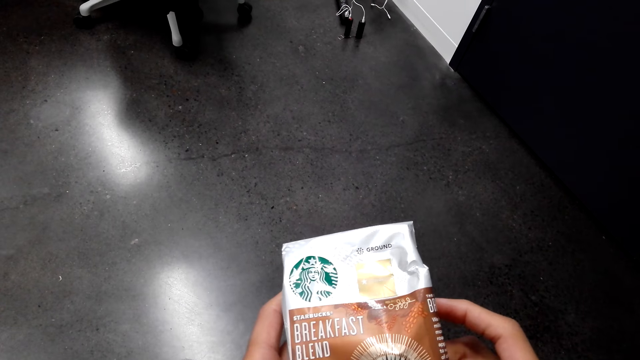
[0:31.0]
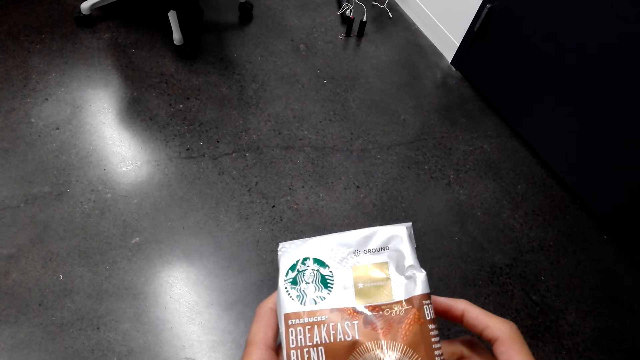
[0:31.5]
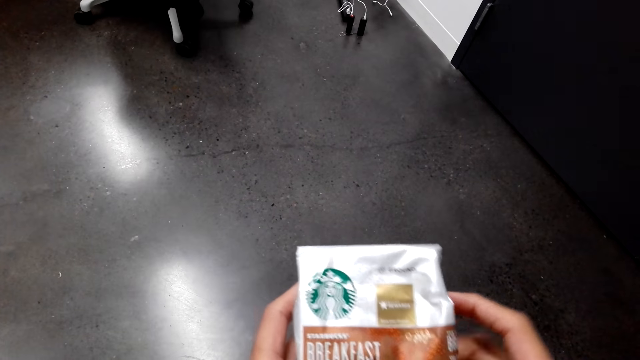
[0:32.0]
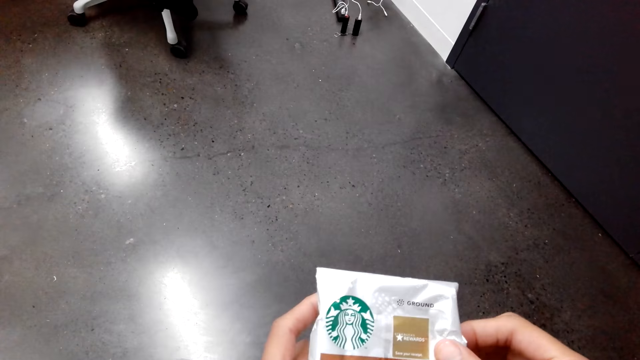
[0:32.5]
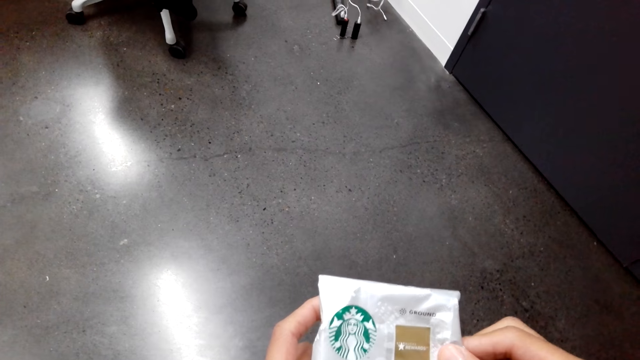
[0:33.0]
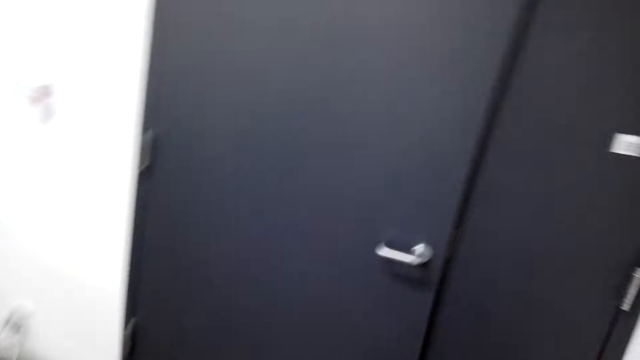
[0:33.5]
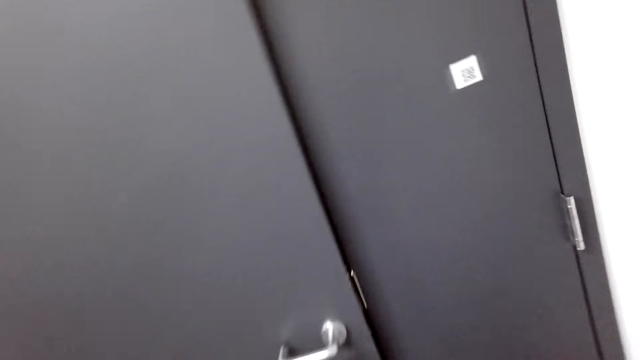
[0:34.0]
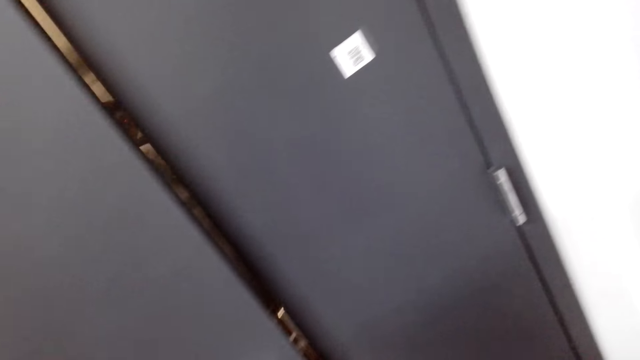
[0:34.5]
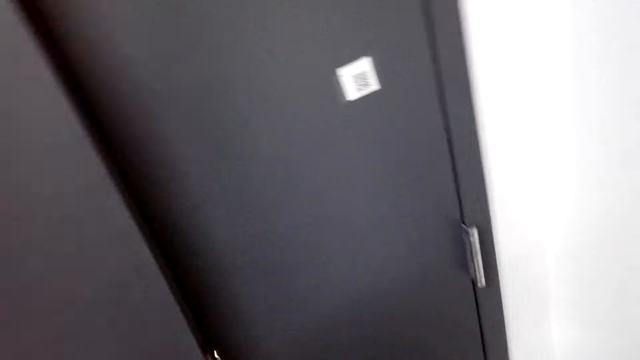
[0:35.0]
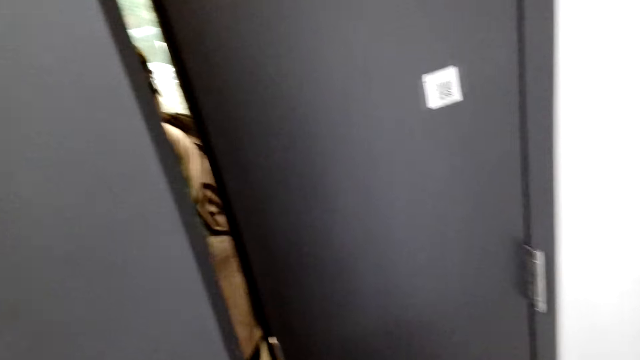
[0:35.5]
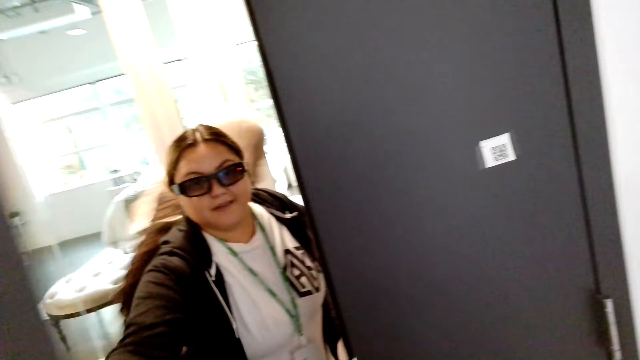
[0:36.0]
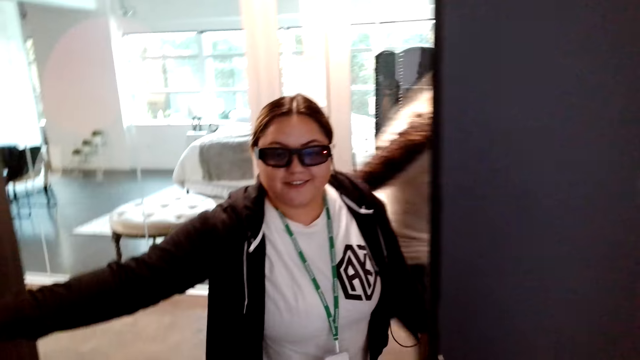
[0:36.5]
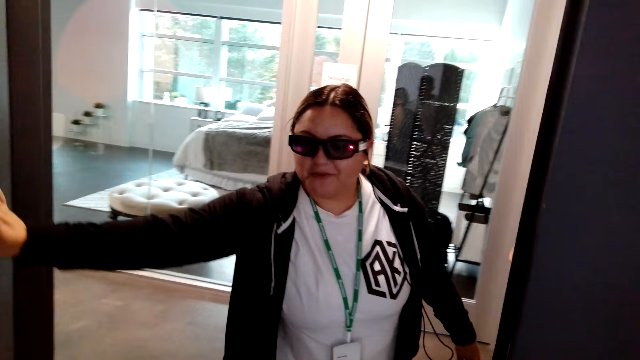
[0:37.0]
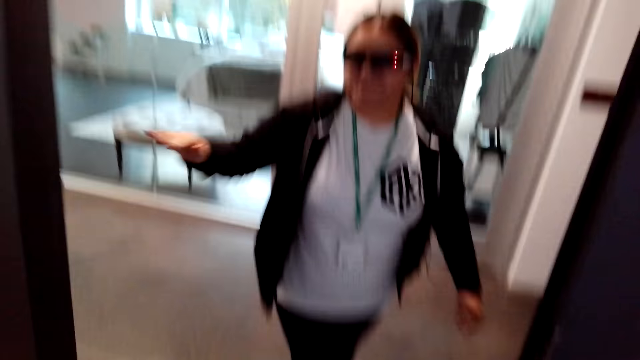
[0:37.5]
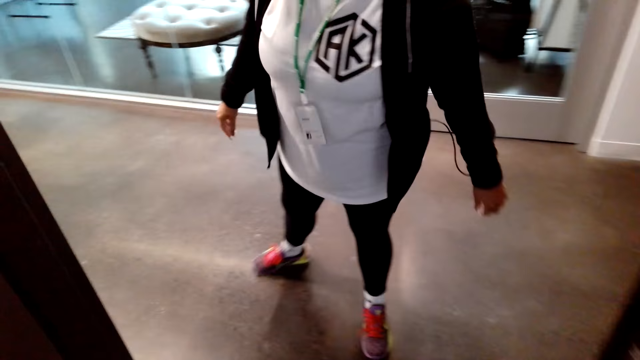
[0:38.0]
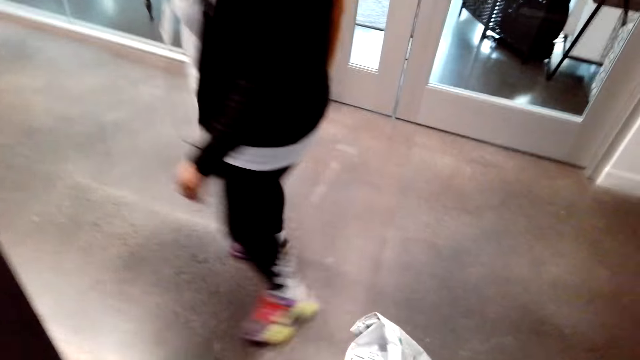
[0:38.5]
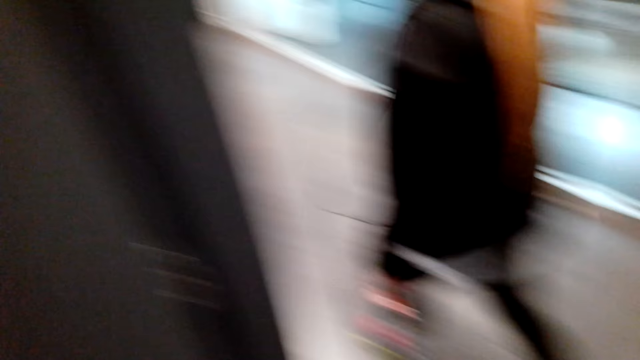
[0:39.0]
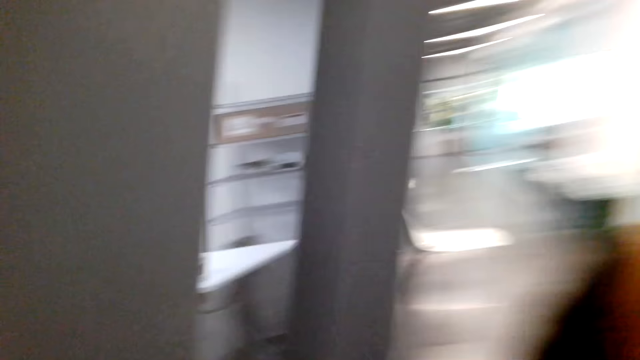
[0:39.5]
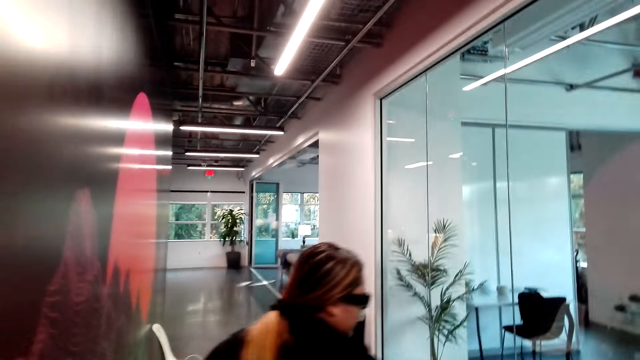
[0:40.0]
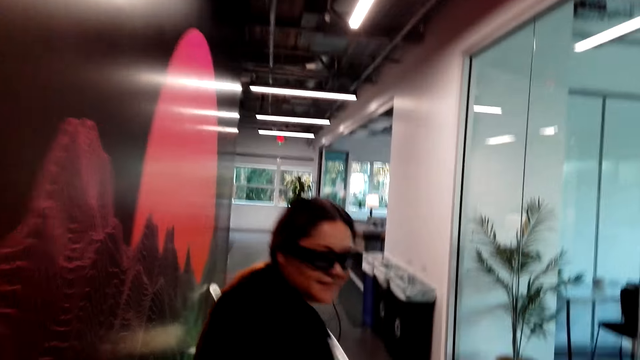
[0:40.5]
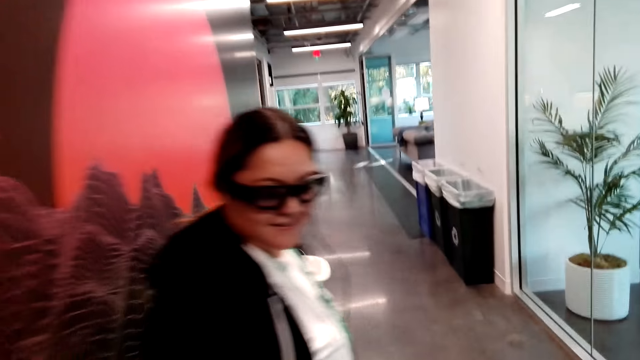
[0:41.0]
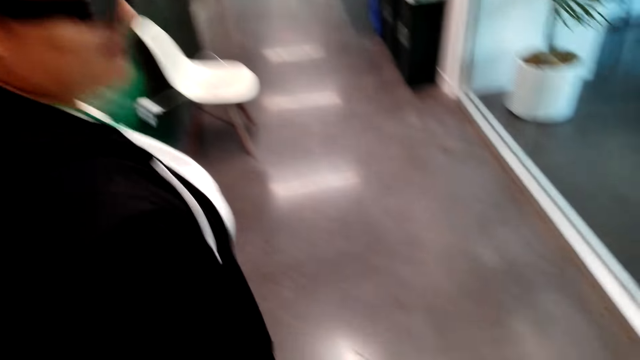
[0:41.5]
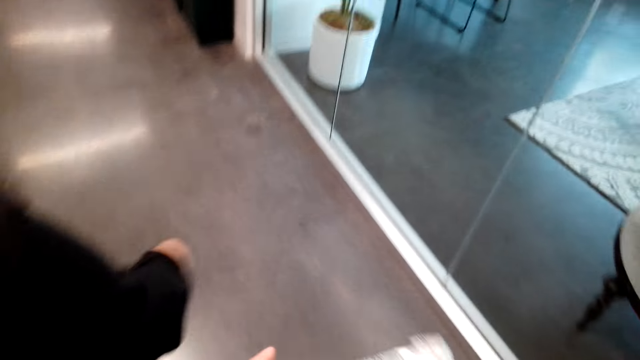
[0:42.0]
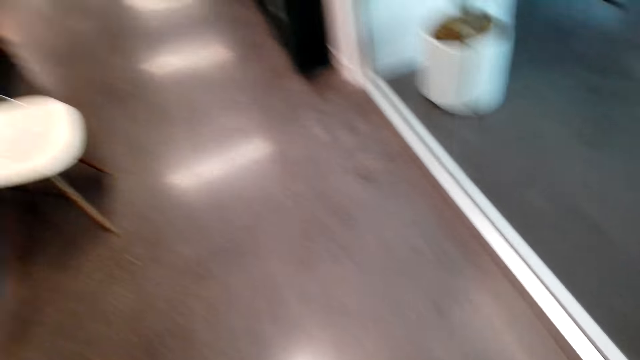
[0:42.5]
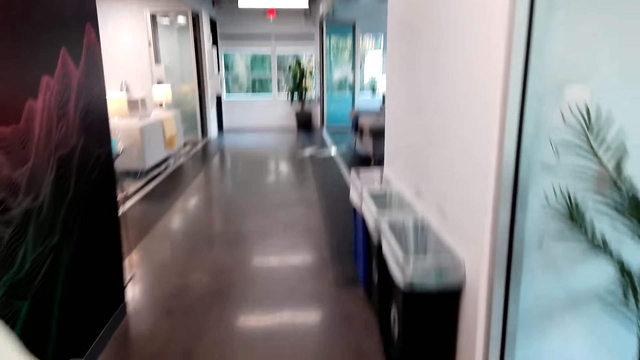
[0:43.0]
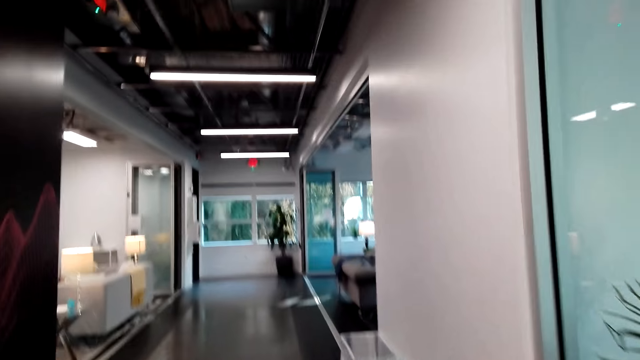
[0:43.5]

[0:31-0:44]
The camera wearer looks at the door. A woman opens the door. The camera wearer looks at the woman. The woman talks to the camera wearer. The camera wearer talks to the woman. The woman walks in the house. The camera wearer walks in the house.

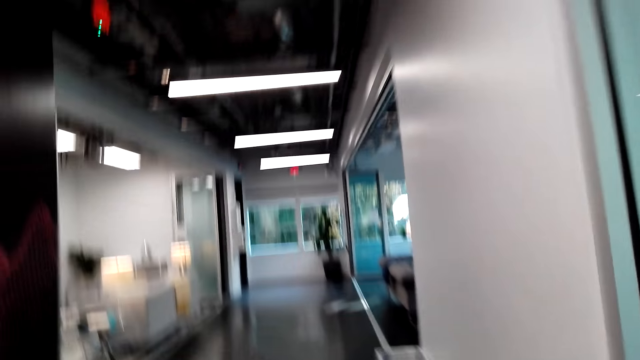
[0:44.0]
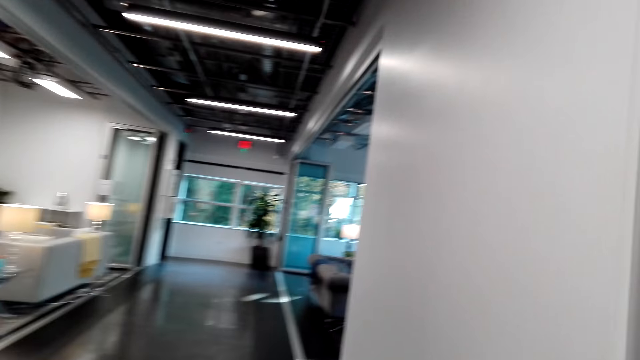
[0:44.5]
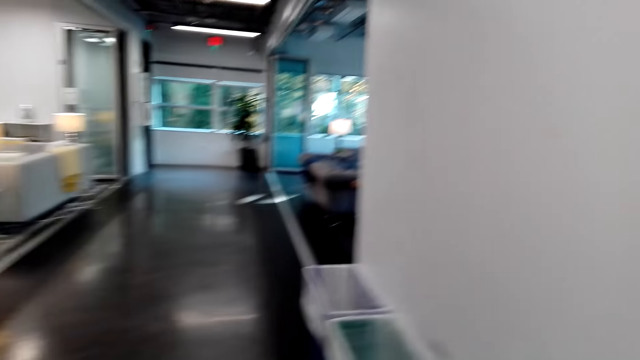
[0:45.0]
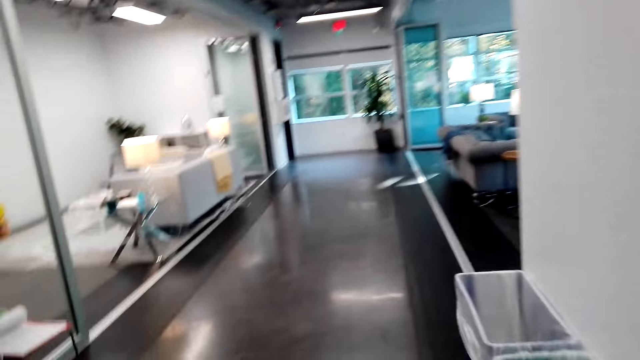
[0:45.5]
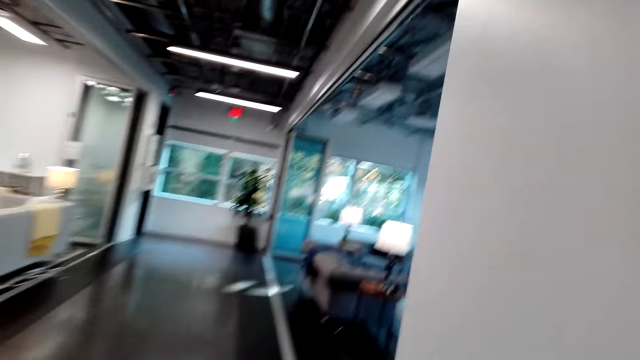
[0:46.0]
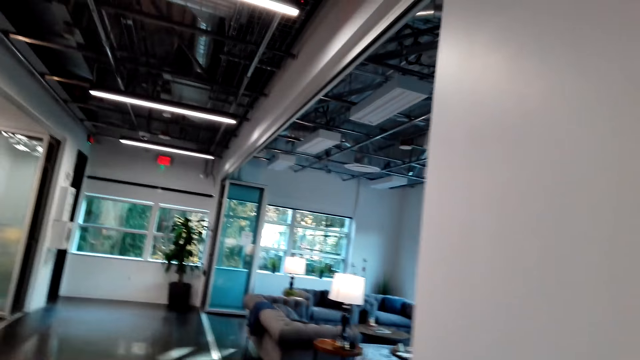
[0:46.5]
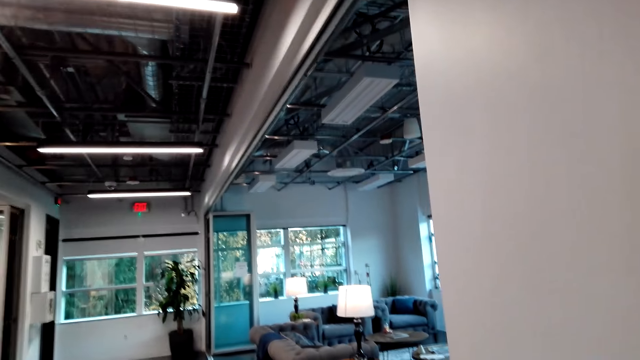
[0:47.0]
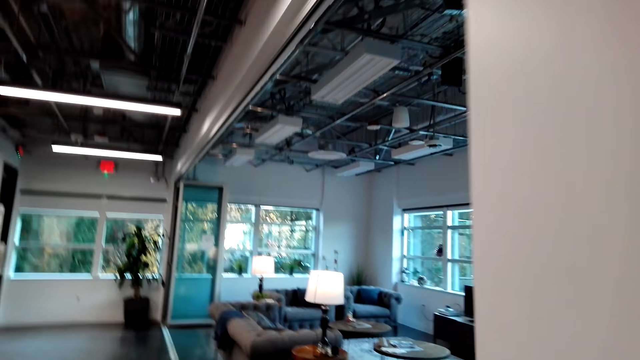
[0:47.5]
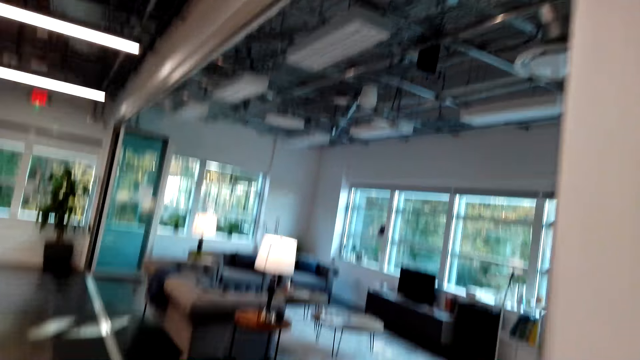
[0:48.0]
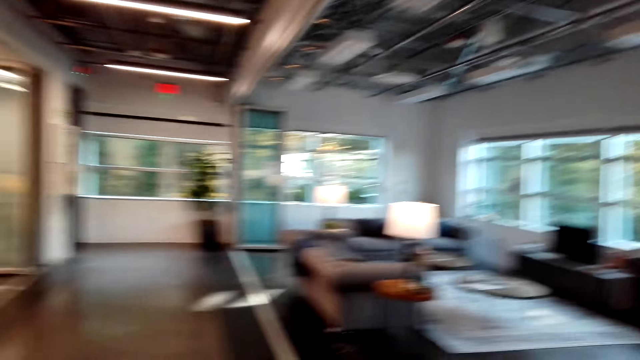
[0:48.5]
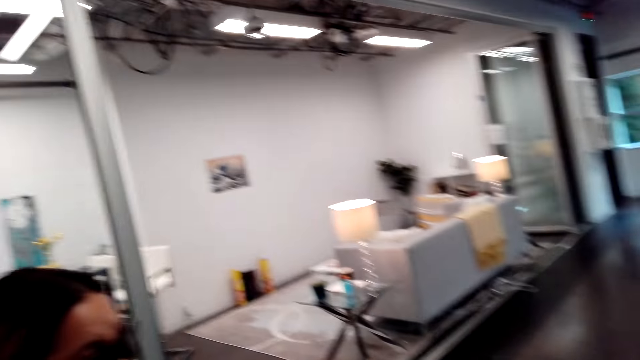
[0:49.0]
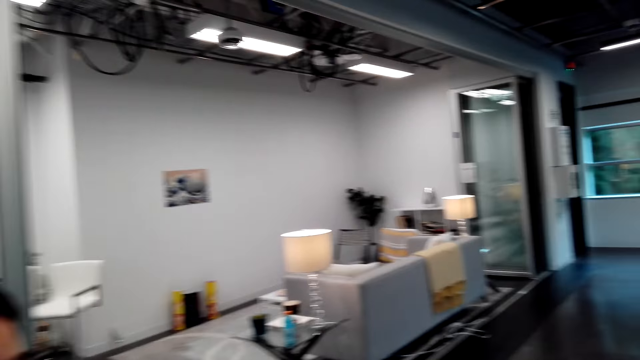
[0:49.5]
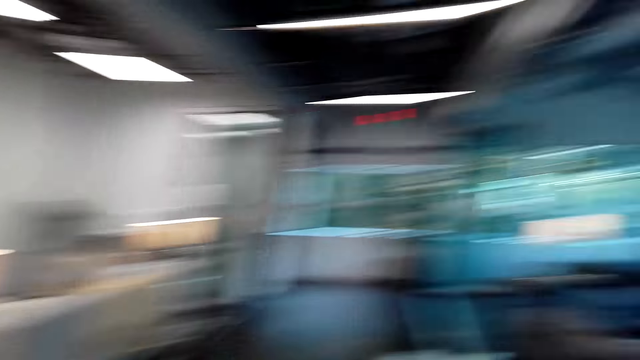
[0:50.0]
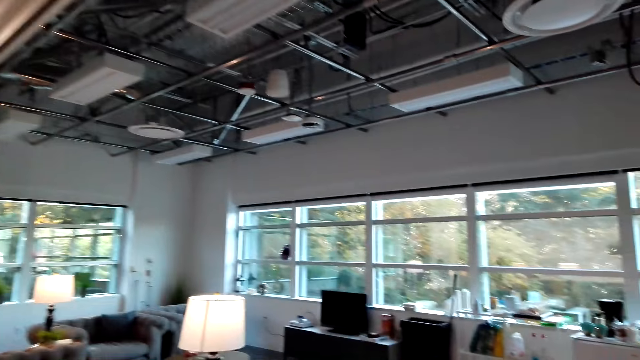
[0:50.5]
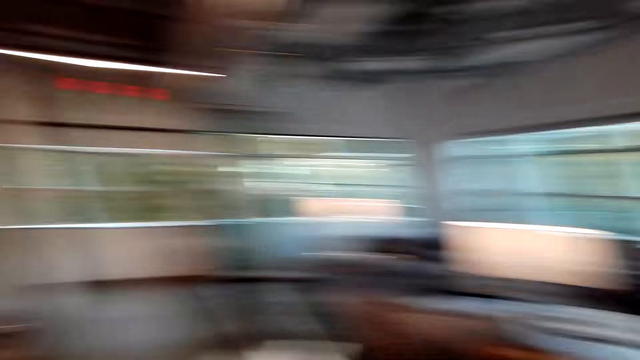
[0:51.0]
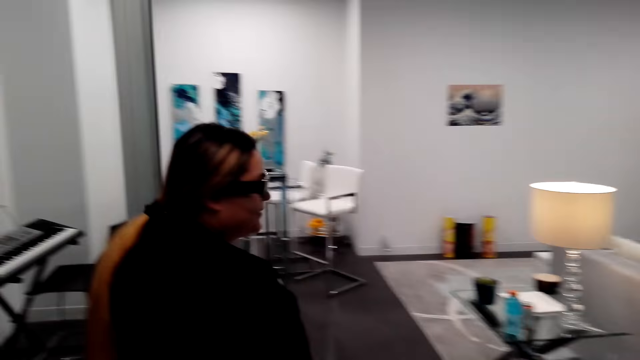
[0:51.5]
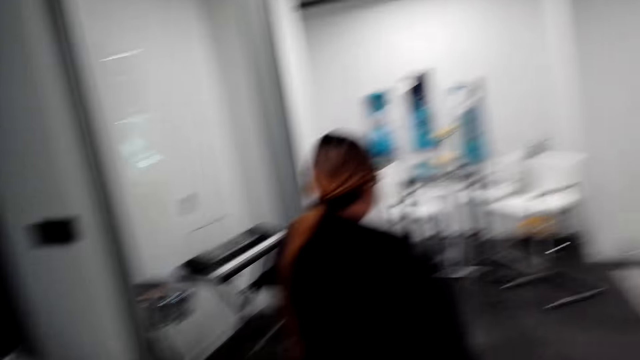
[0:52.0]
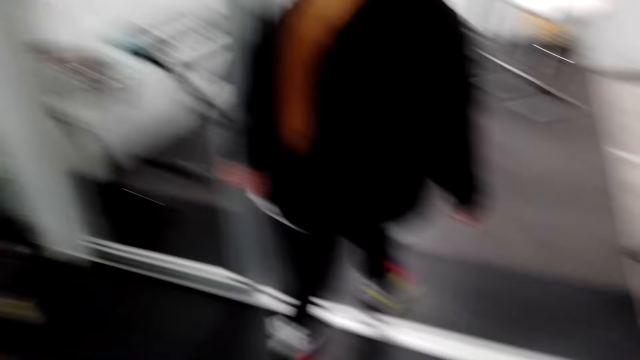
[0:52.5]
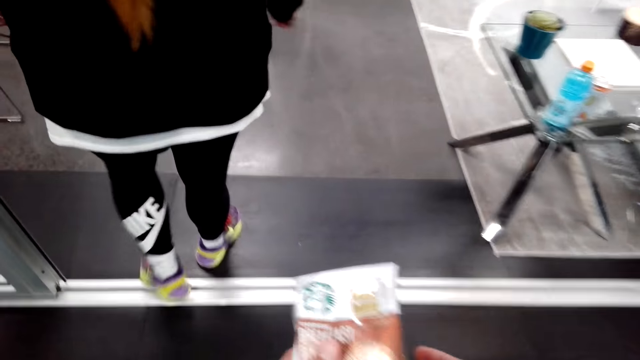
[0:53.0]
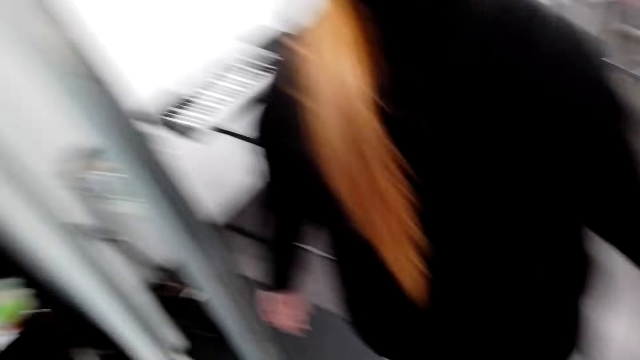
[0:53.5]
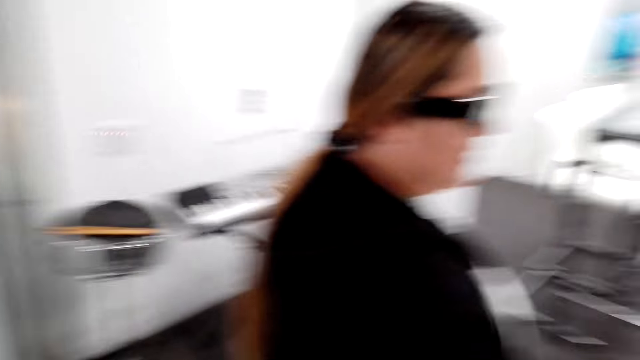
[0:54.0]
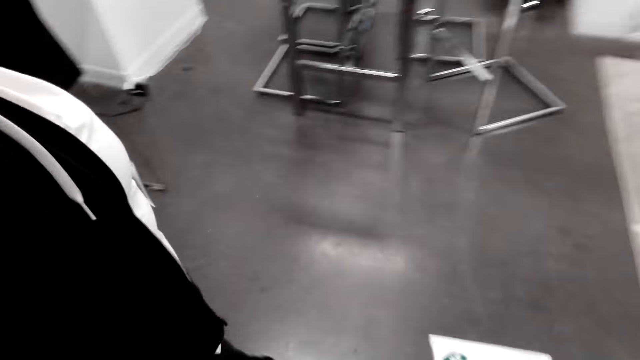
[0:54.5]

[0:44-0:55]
The camera wearer converses with the woman. The woman converses with the camera wearer.
